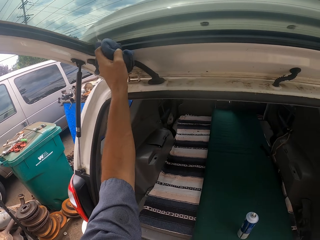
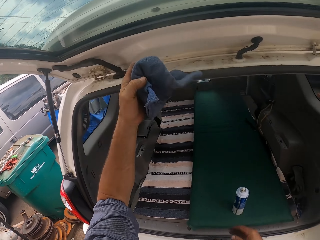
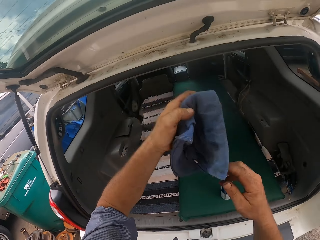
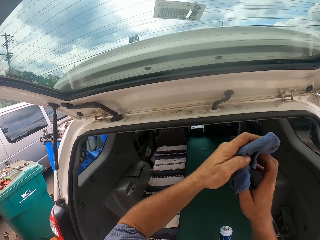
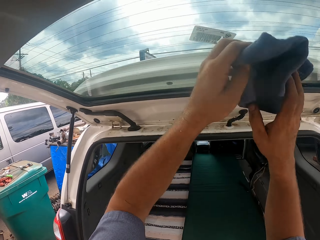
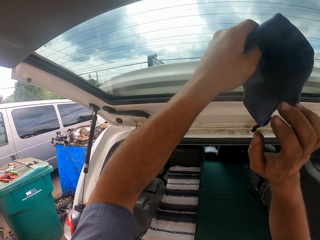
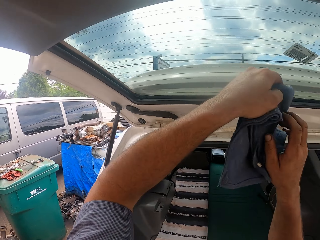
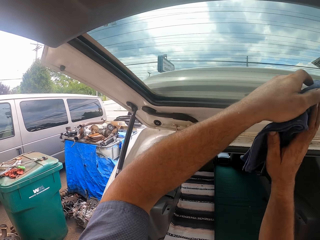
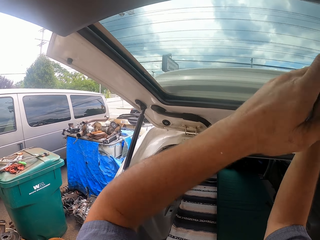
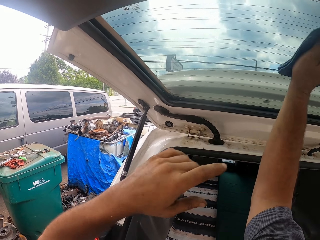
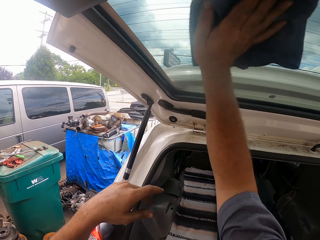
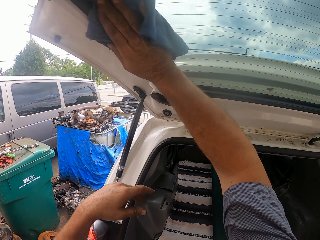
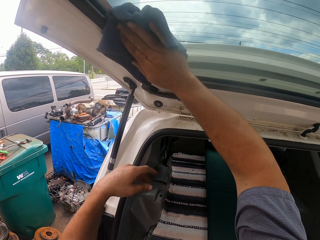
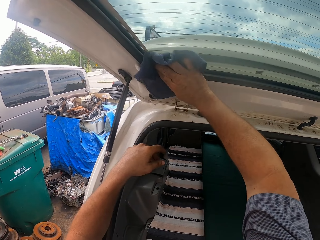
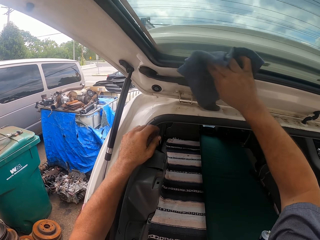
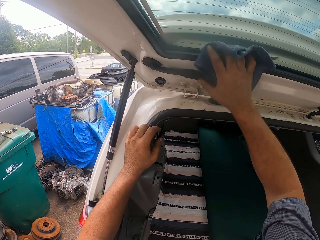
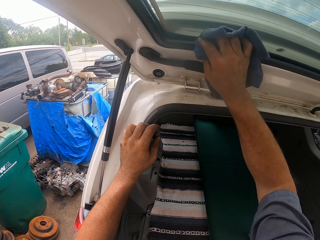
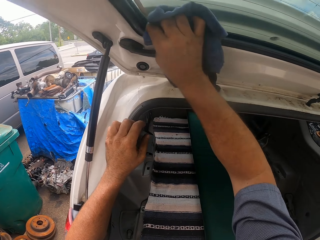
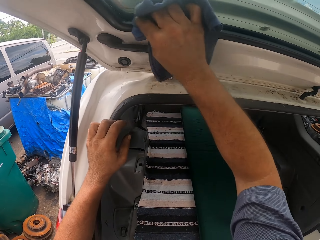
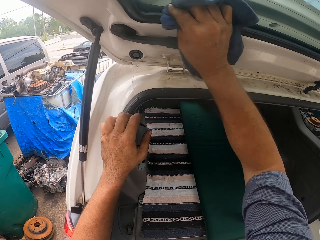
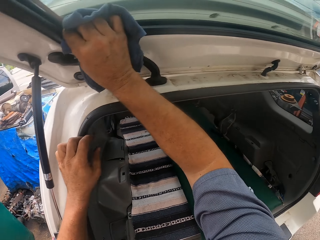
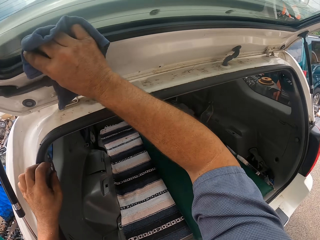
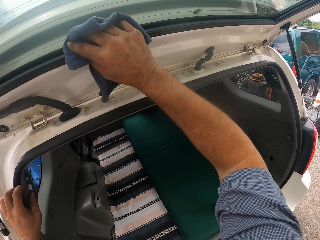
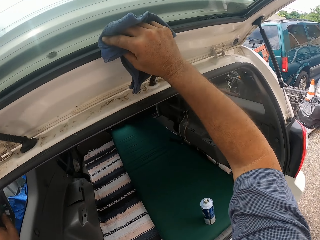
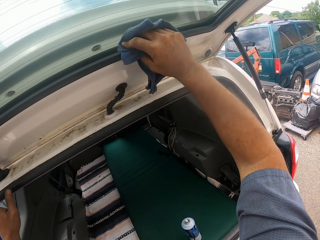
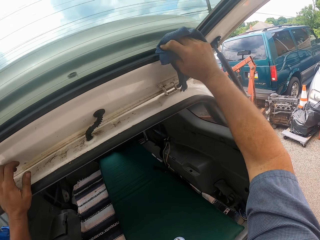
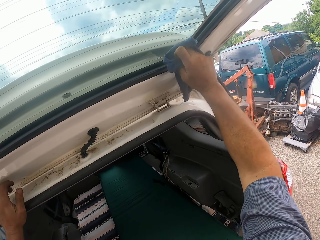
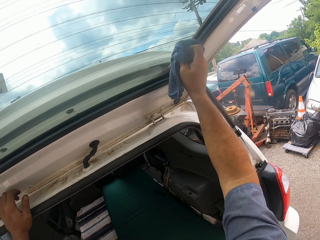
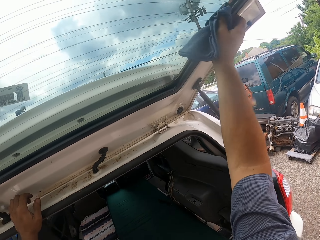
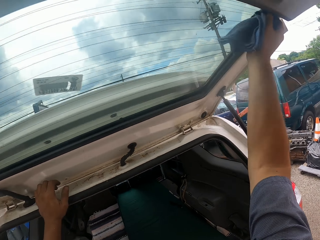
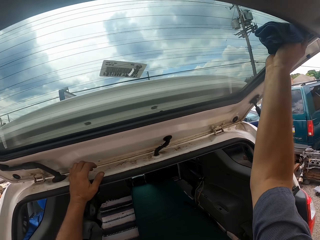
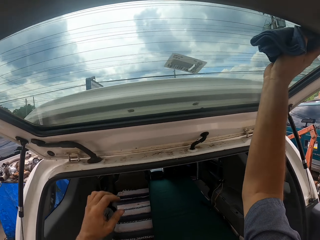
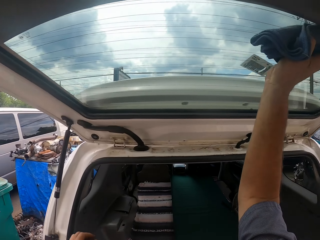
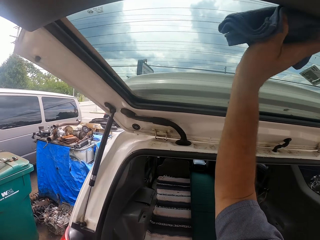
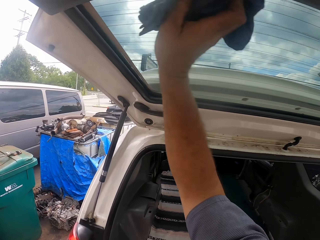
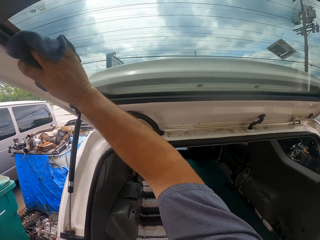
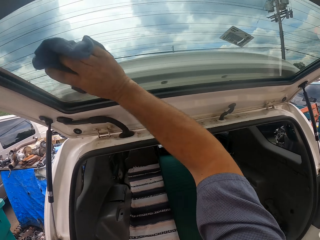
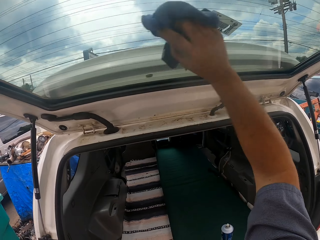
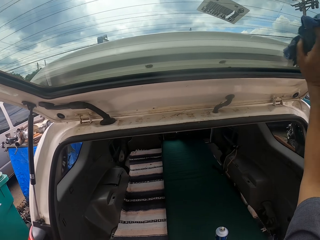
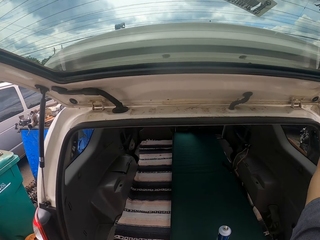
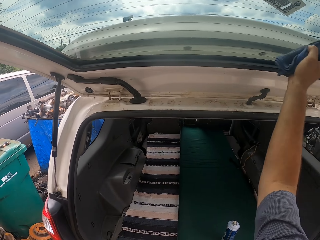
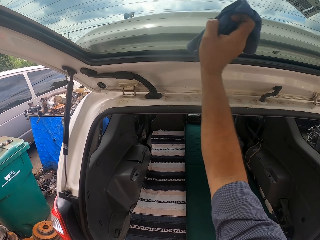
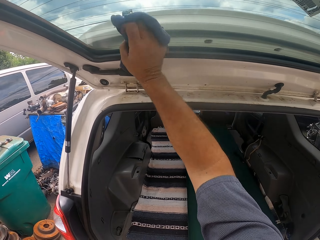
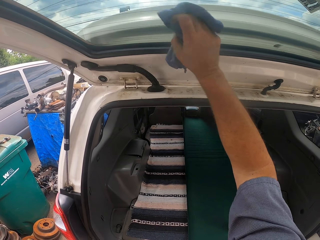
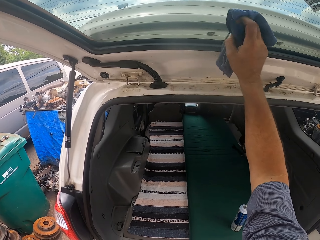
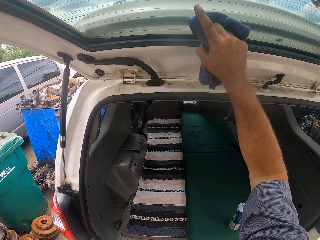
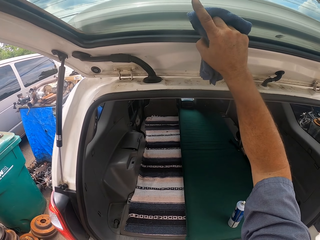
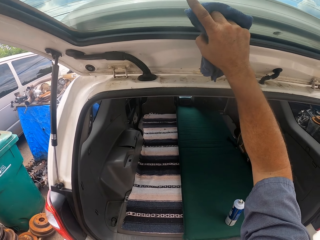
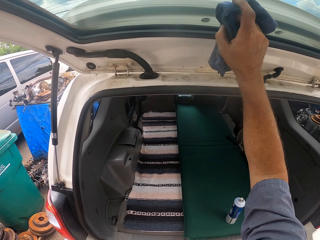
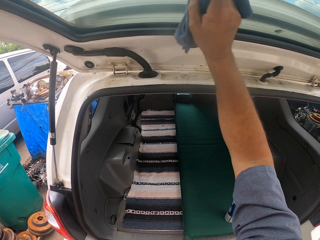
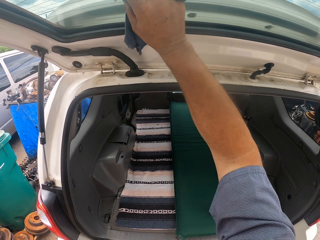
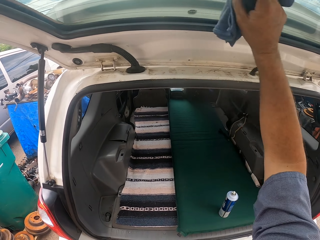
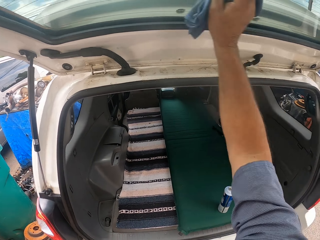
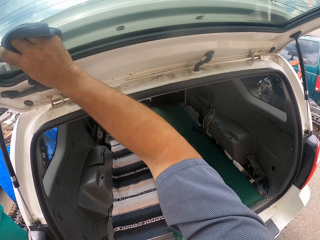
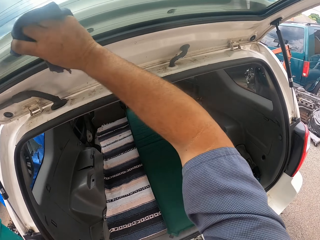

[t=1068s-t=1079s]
The camera wearer wipes the behind mirror with the right hand. They wipe it repeatedly.

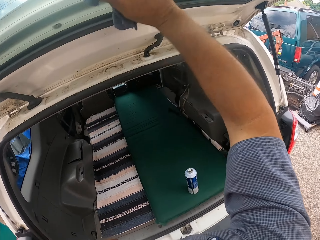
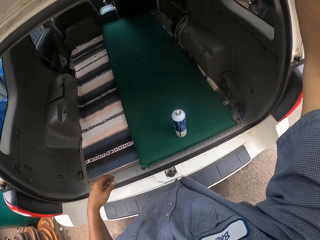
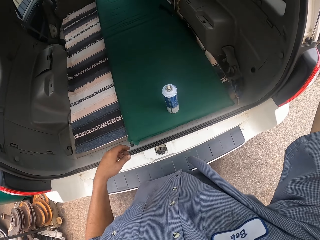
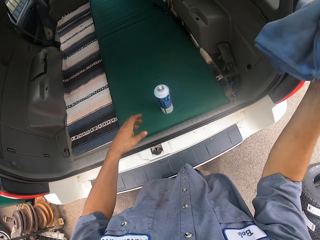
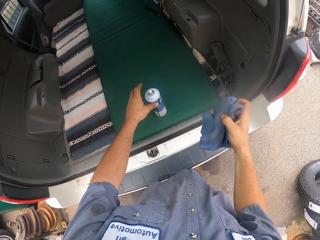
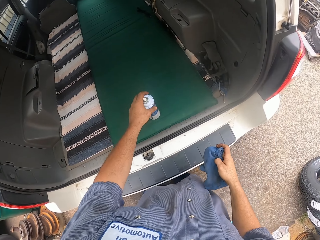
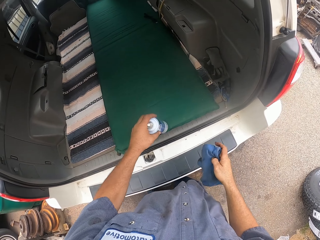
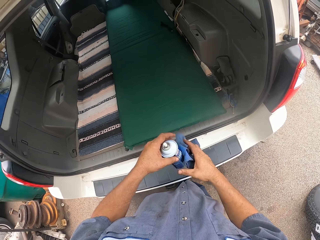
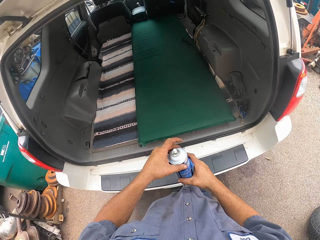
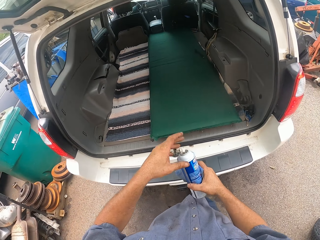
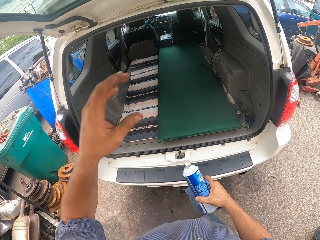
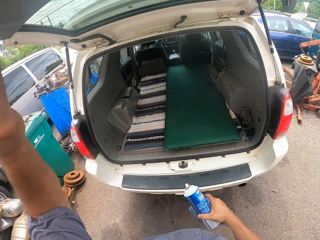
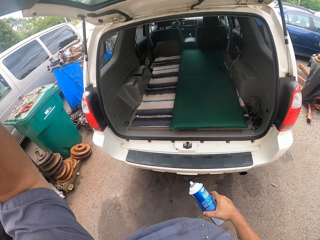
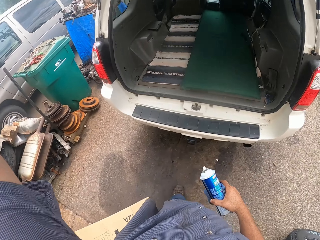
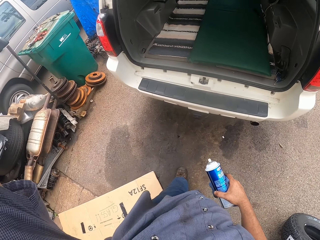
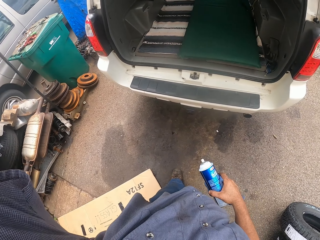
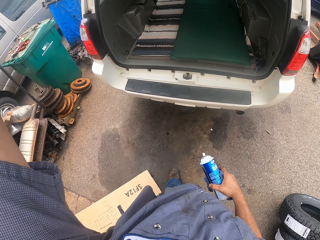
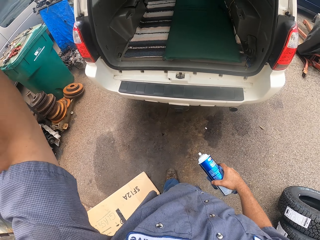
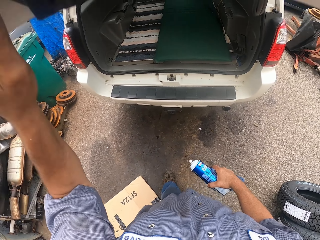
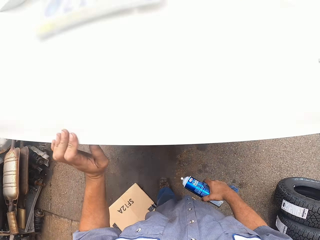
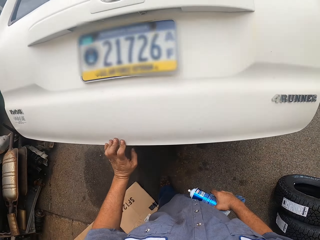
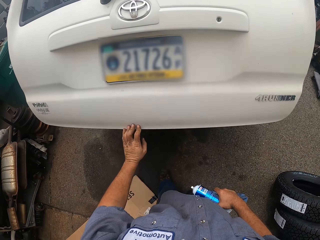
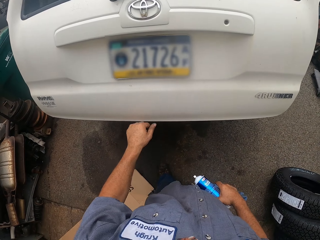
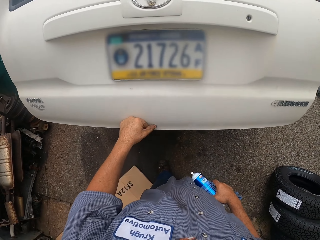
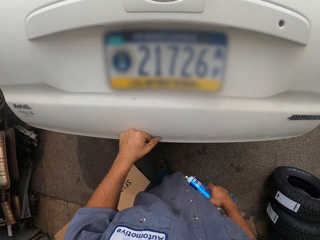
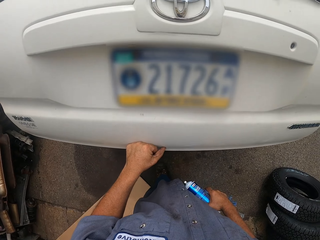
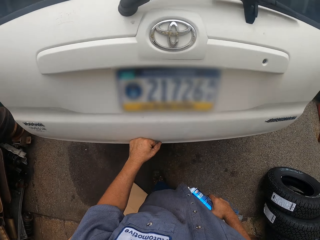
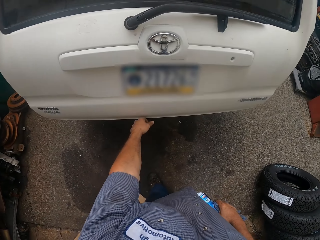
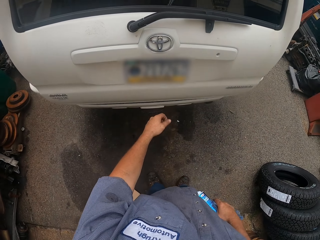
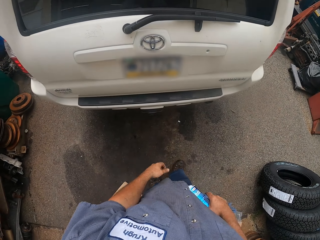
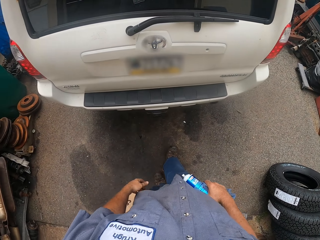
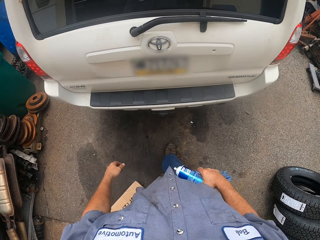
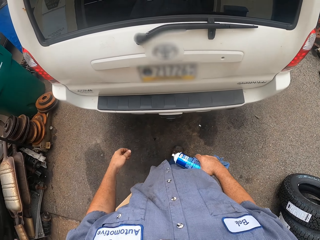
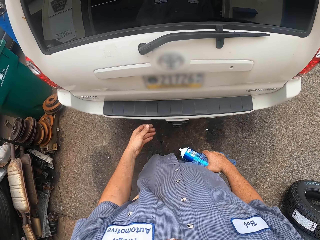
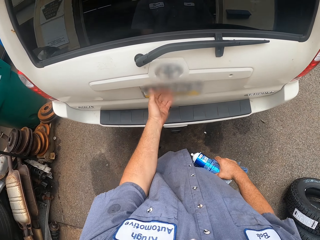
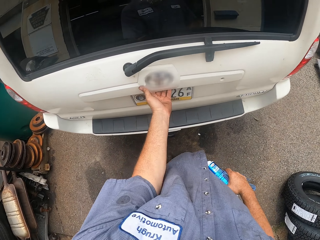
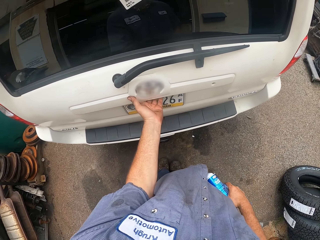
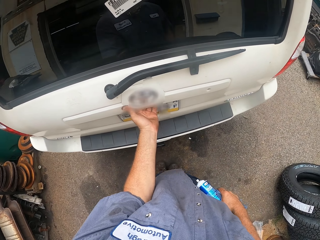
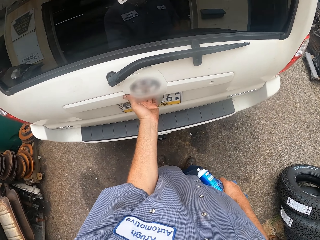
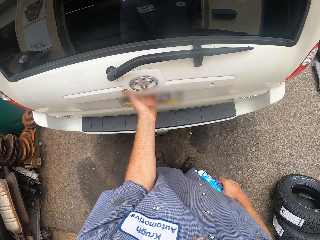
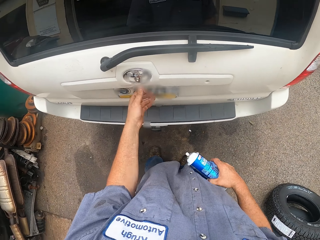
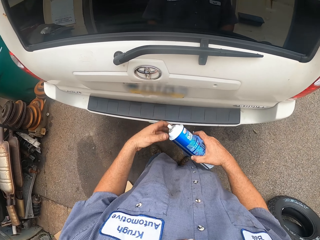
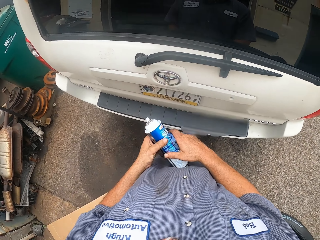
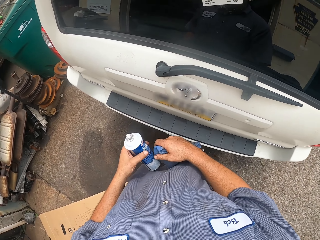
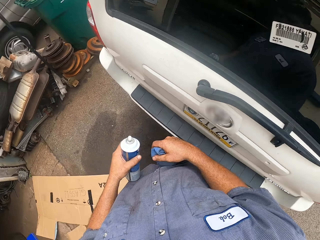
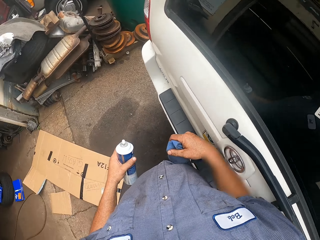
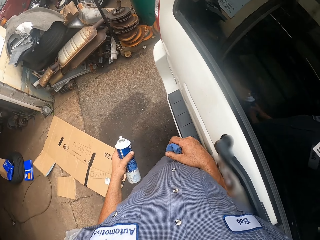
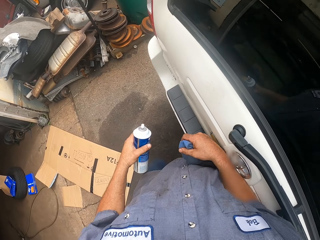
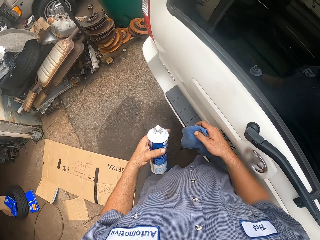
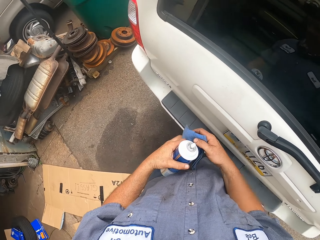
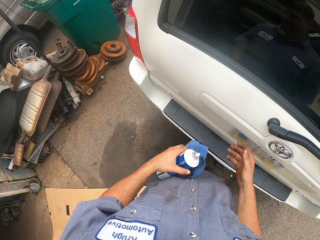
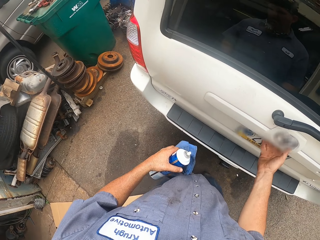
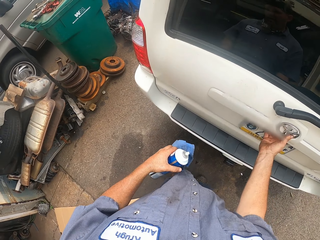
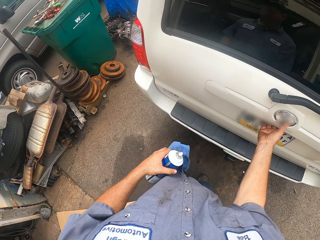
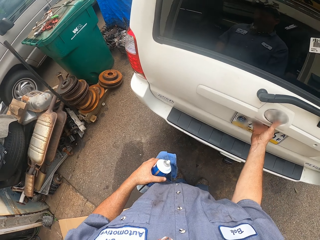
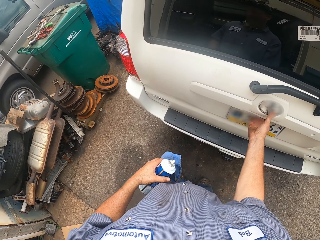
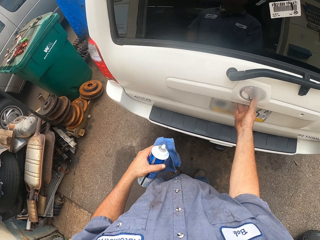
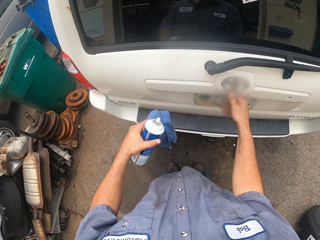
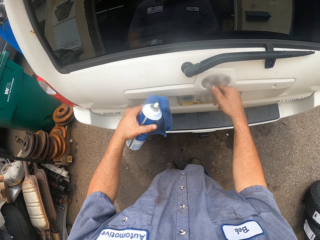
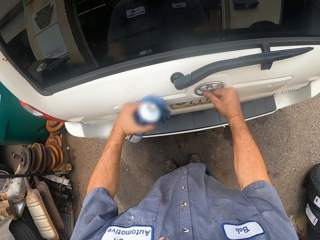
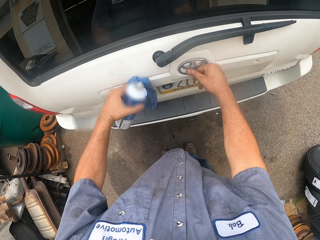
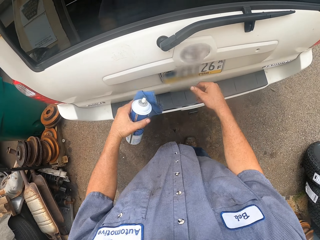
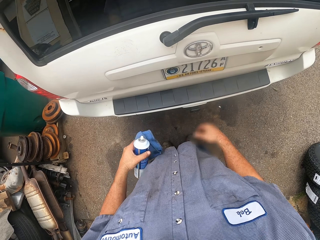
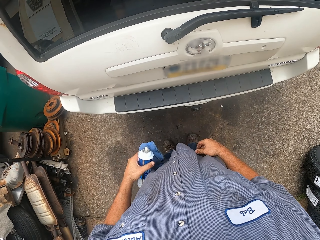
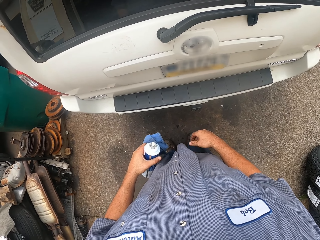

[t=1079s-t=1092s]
The camera wearer picks up the spray with the left hand. They hold the spray with the right hand. They close the car boot with the left hand. They touch the boot lock. They hit the boot with the right arm. They touch the boot lock, and pull the boot lock.
